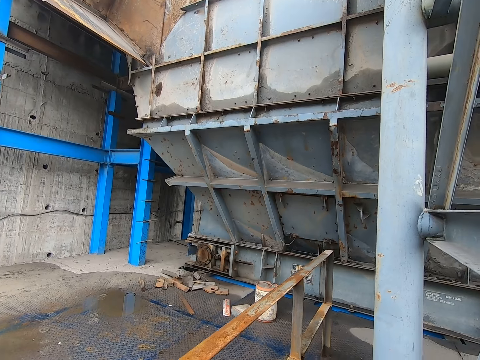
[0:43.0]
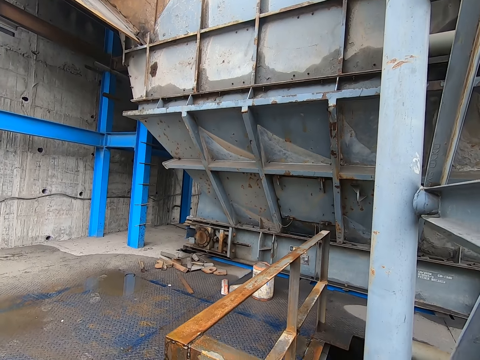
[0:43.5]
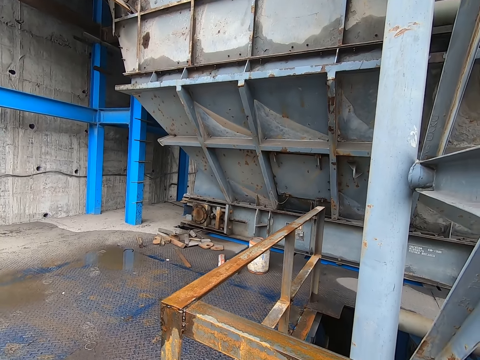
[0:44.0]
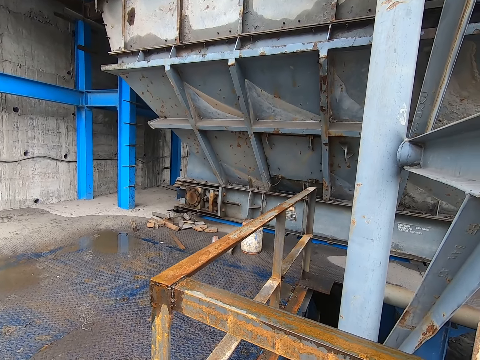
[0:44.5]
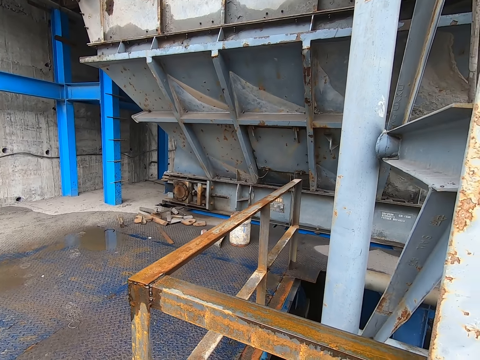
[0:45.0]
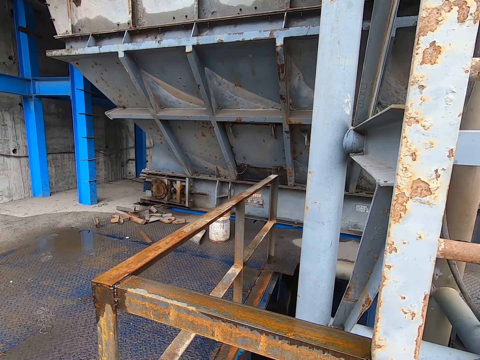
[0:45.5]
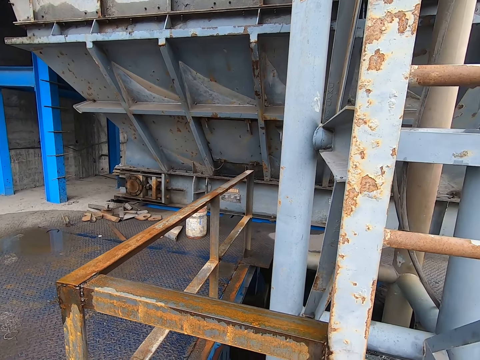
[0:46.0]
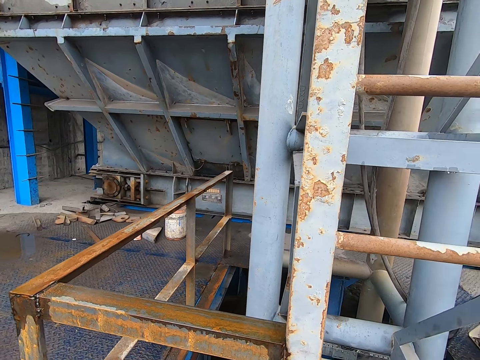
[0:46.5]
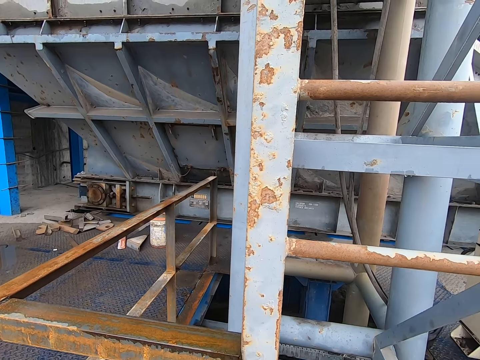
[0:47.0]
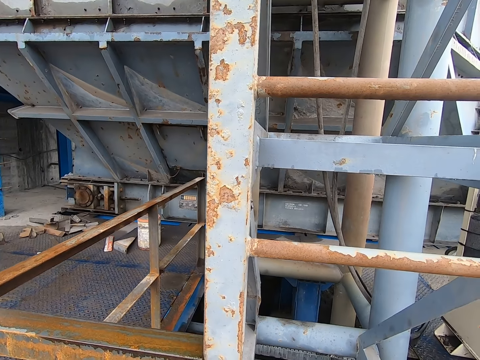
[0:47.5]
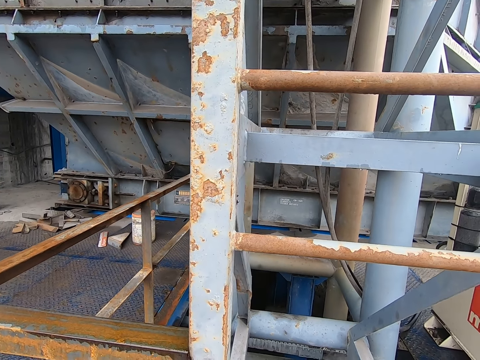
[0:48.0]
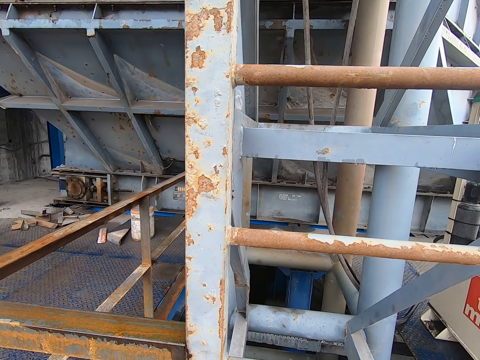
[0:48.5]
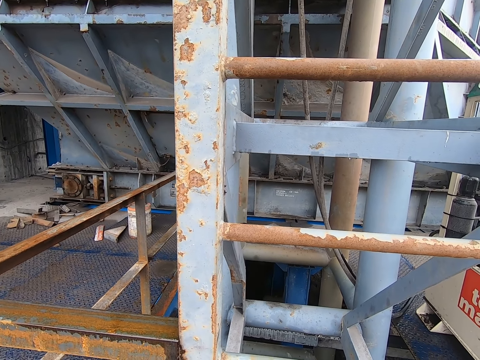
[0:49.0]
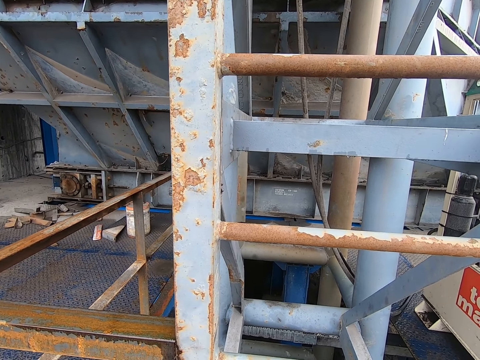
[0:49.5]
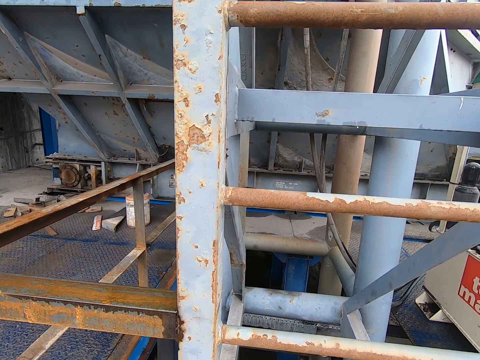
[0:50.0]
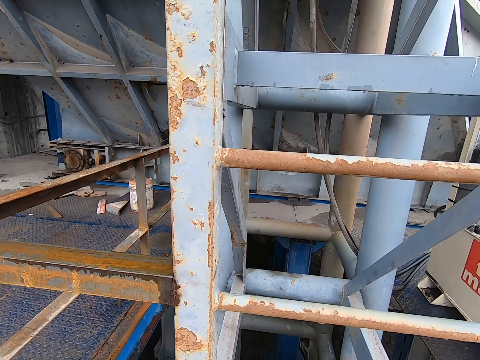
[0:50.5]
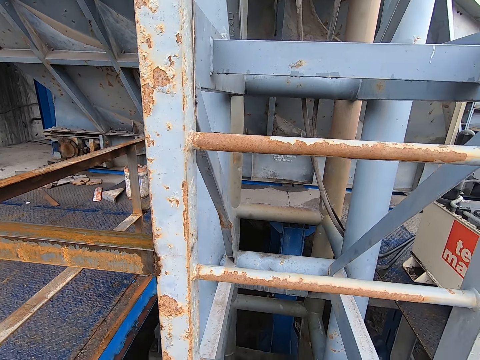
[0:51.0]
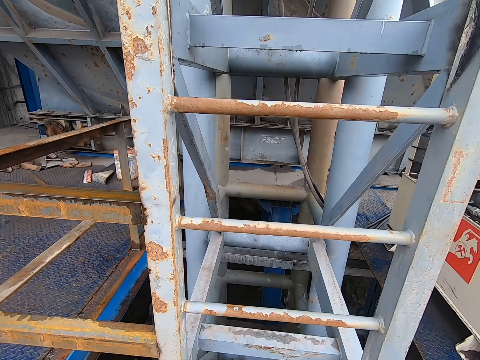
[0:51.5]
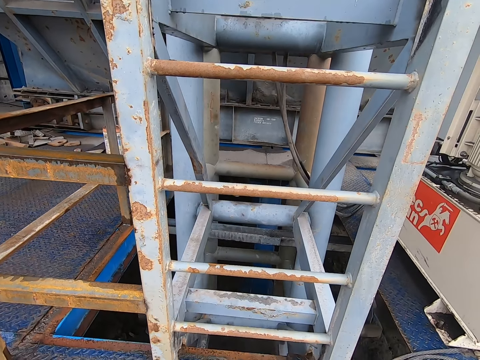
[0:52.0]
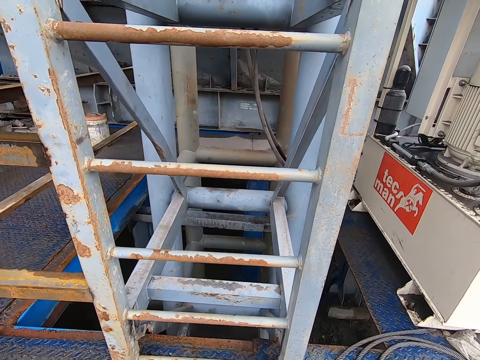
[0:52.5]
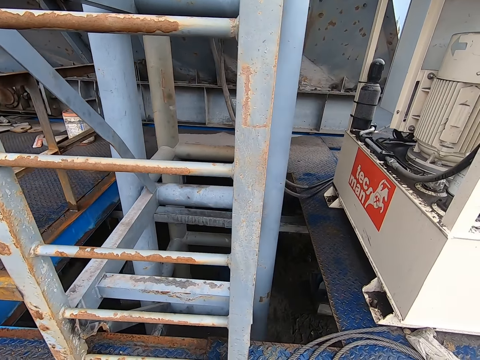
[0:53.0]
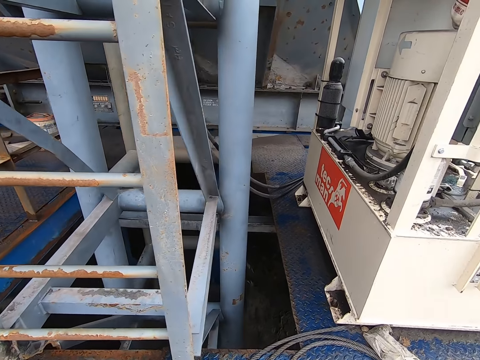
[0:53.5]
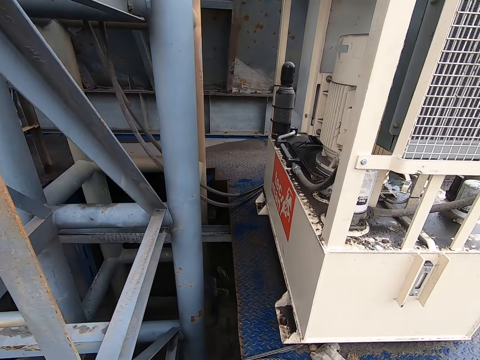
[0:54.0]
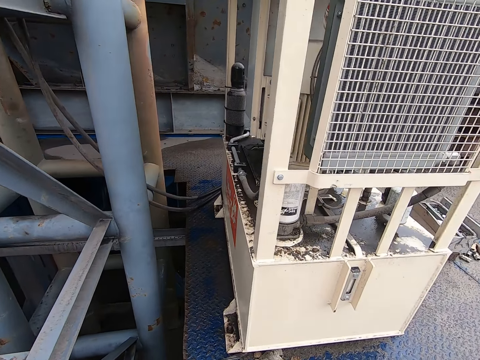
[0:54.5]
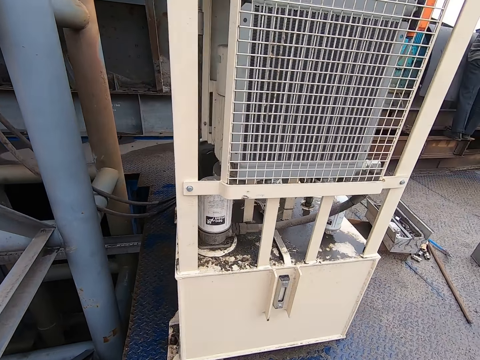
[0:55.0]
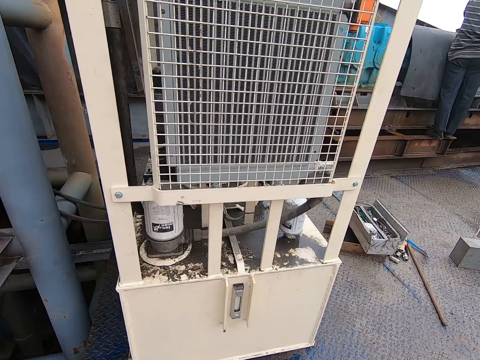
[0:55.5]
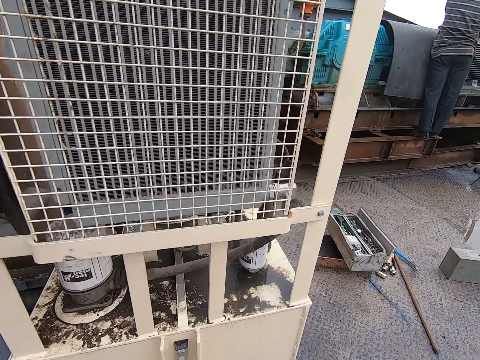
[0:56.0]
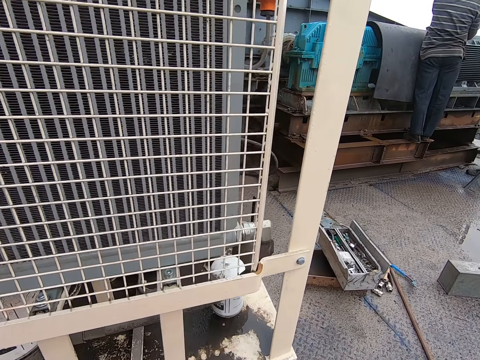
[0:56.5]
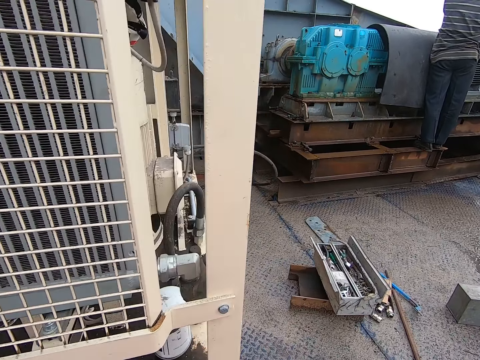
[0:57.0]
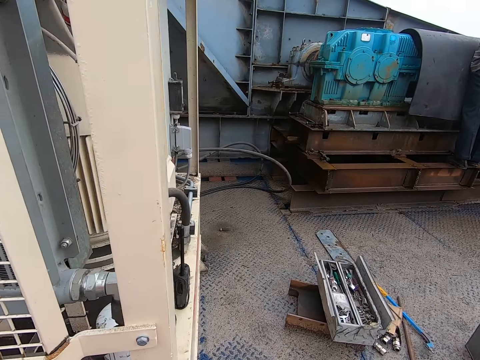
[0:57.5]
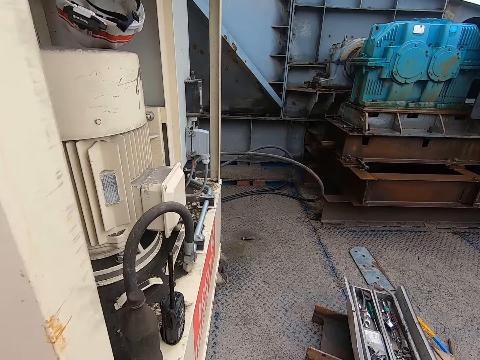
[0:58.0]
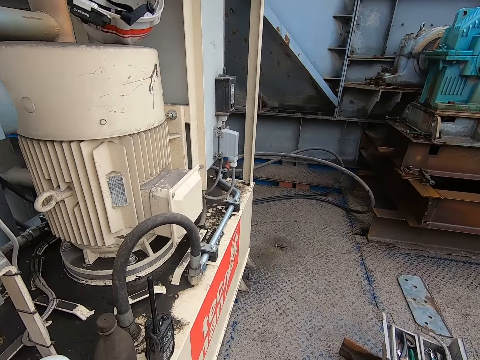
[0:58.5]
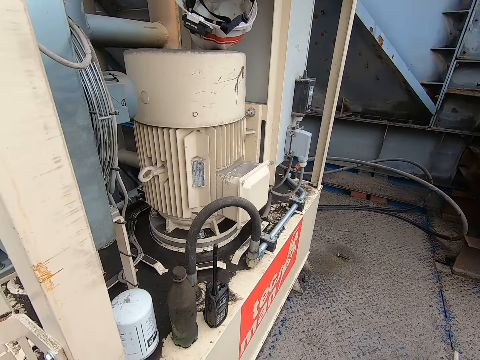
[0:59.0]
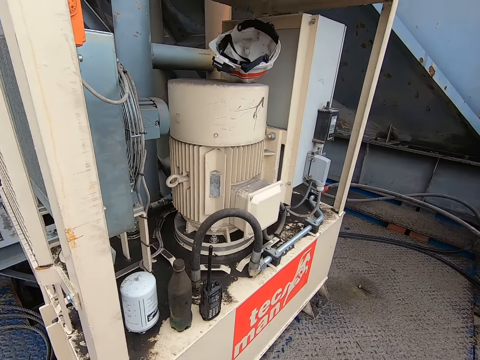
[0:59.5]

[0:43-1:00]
The camera wearer looks around the metal. They walk around. They walk towards the generator.

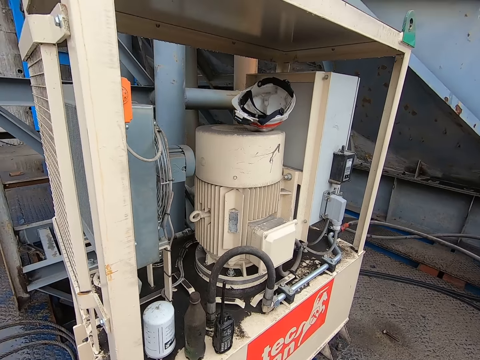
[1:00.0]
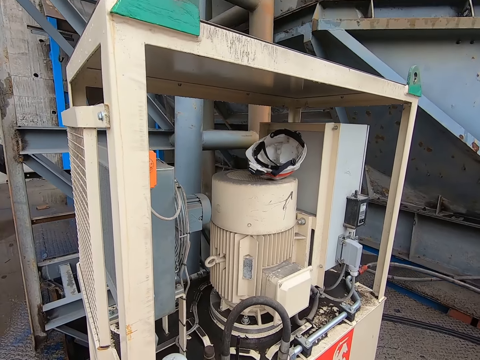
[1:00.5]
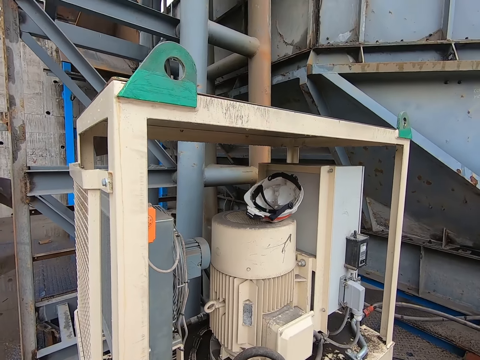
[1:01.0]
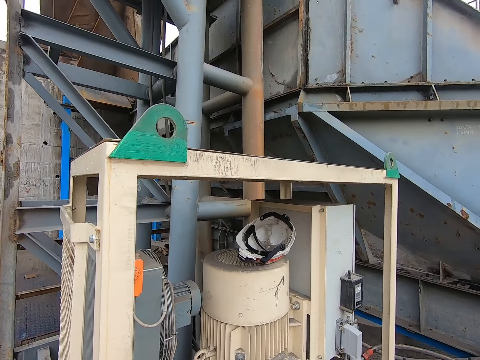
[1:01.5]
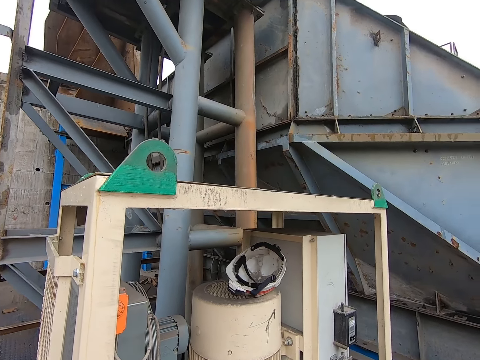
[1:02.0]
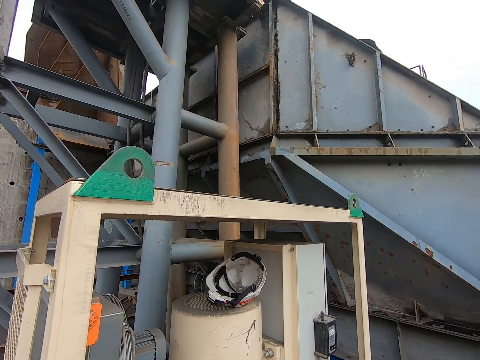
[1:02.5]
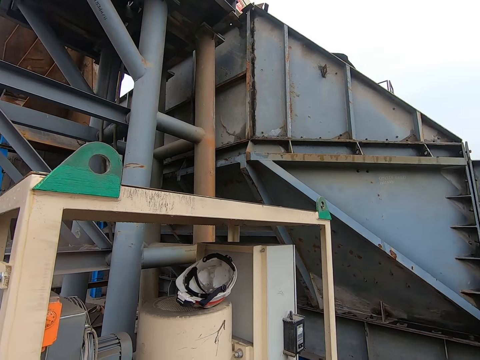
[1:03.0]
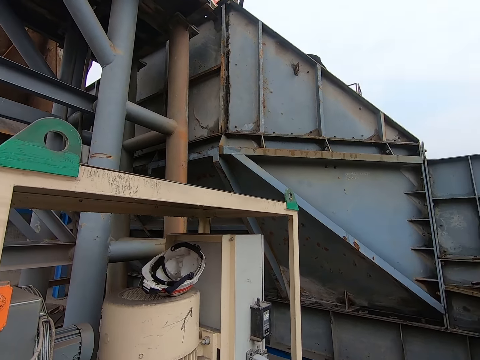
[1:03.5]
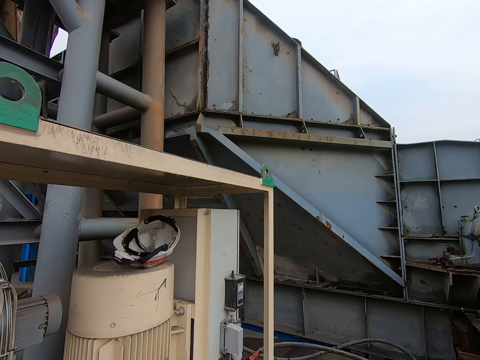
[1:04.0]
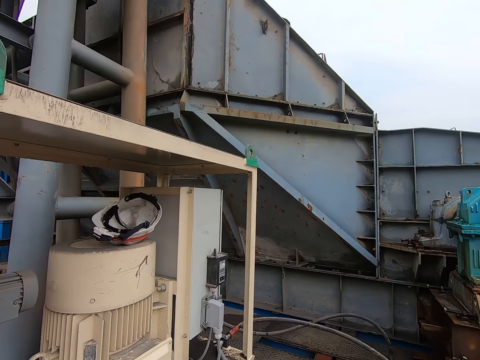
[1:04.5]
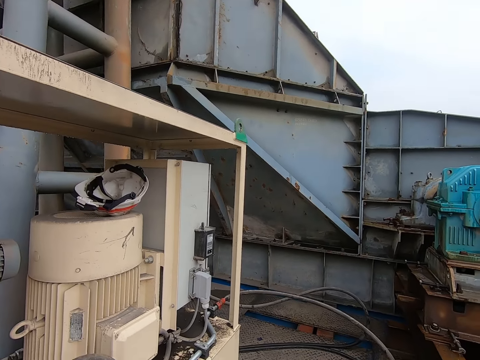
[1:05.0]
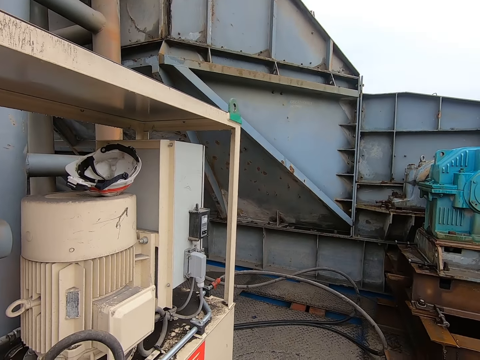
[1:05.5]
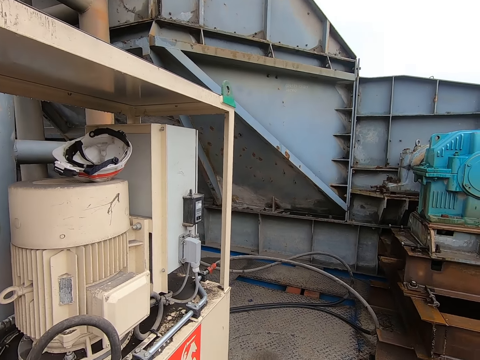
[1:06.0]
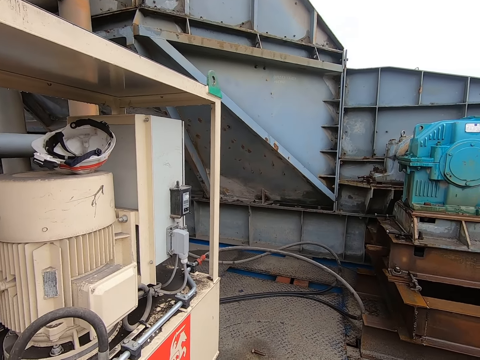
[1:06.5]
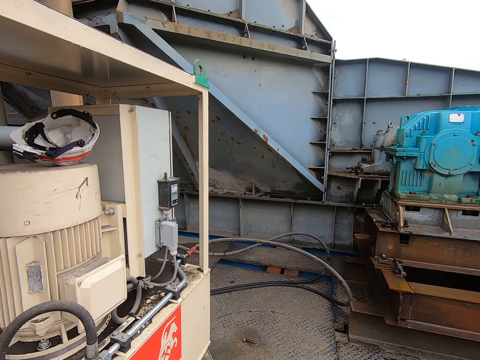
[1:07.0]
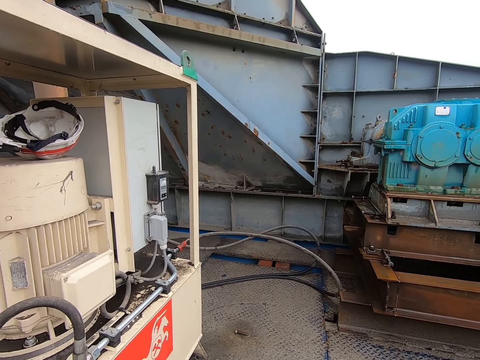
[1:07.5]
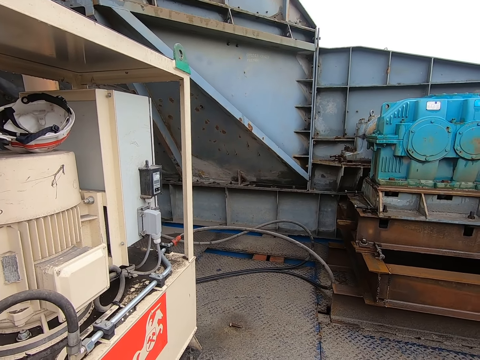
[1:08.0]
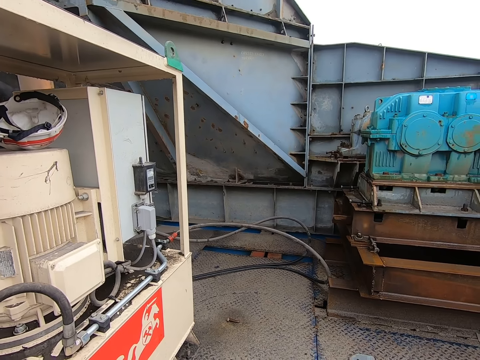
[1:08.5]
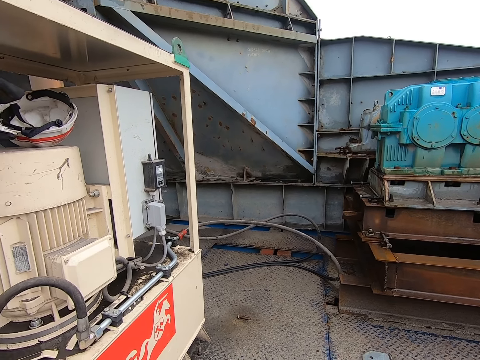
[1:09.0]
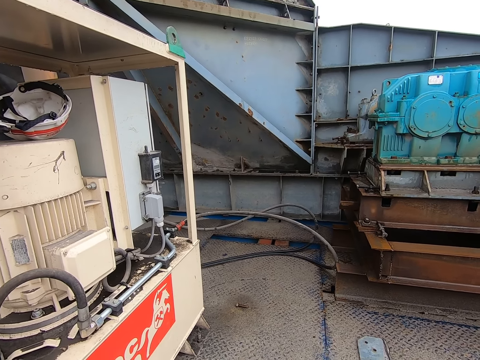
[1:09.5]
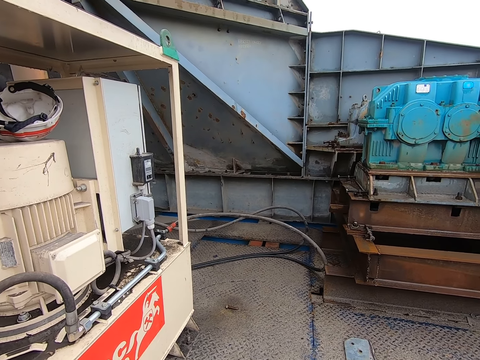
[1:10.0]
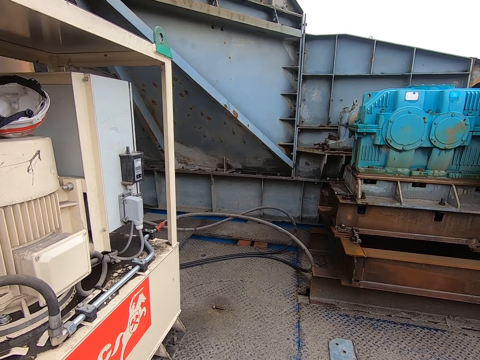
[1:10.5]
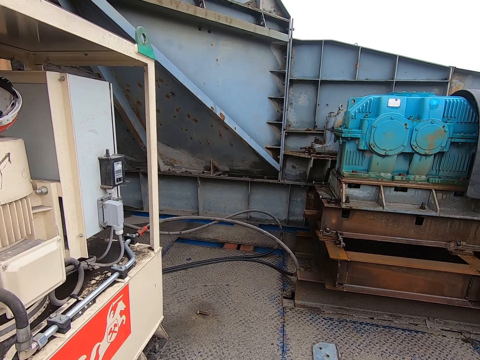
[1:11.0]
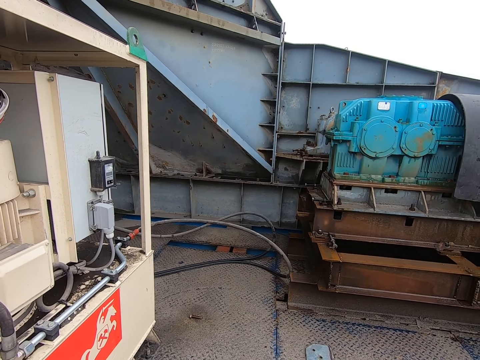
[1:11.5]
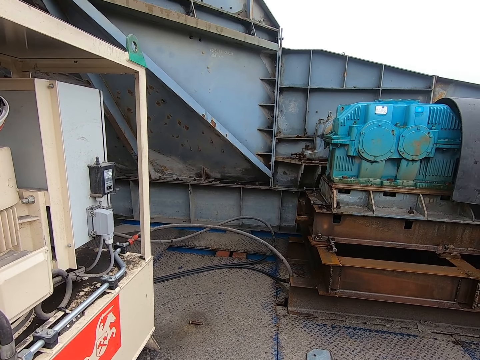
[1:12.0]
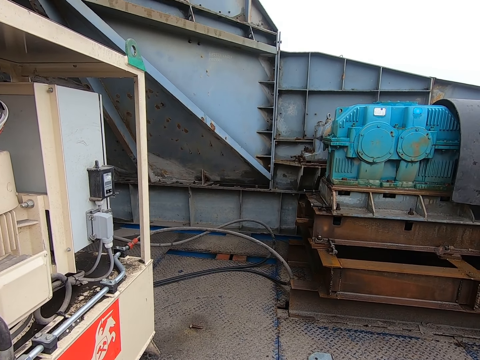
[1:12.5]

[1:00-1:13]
The camera wearer stares at the generator. They look around the metal.
